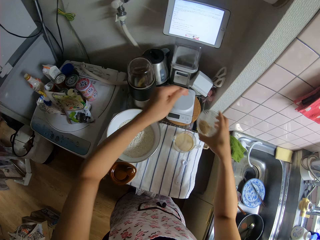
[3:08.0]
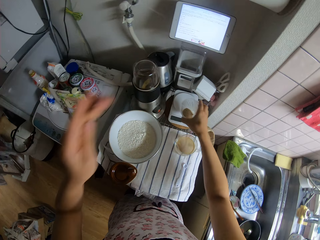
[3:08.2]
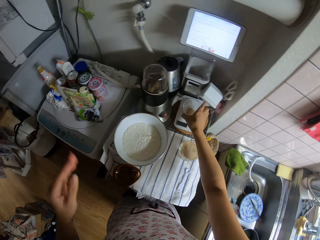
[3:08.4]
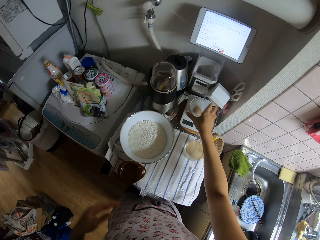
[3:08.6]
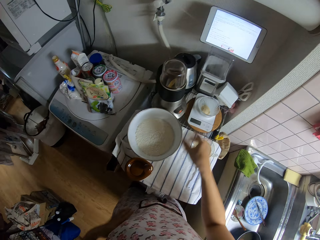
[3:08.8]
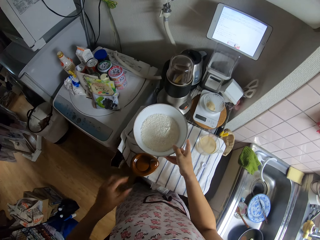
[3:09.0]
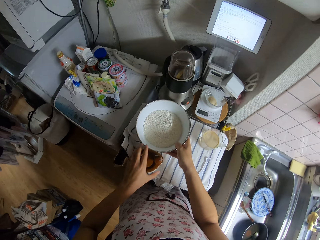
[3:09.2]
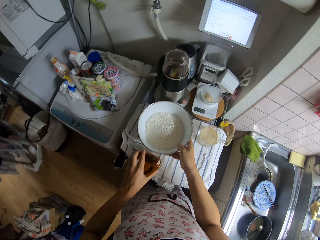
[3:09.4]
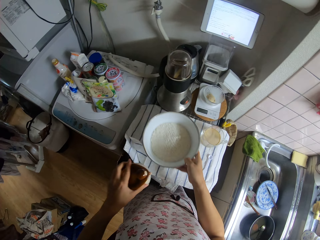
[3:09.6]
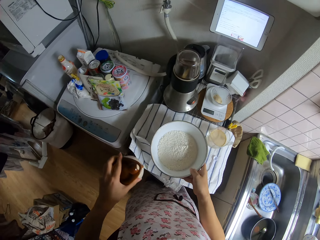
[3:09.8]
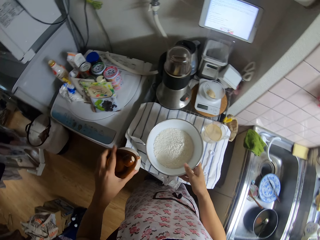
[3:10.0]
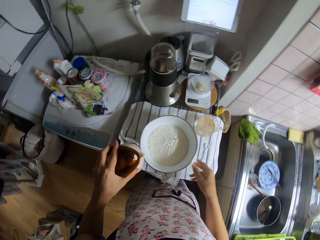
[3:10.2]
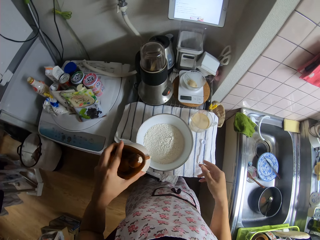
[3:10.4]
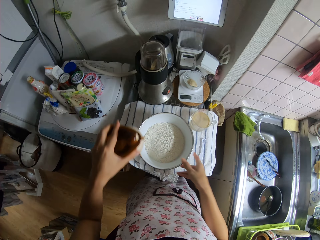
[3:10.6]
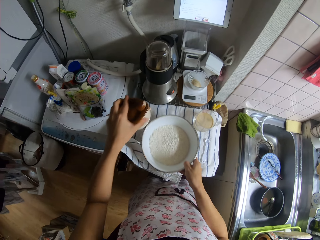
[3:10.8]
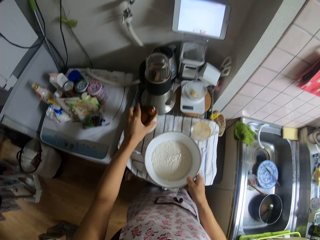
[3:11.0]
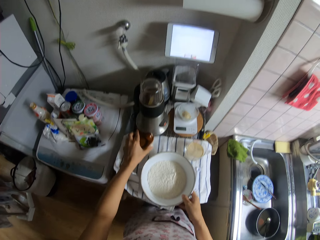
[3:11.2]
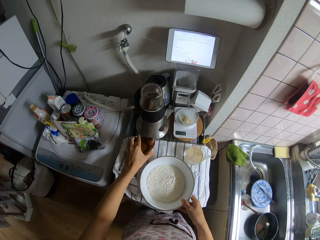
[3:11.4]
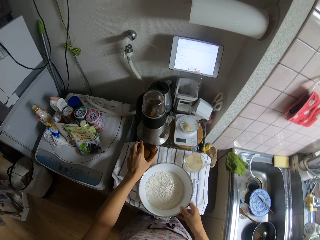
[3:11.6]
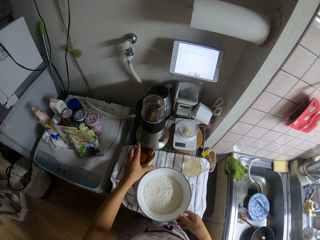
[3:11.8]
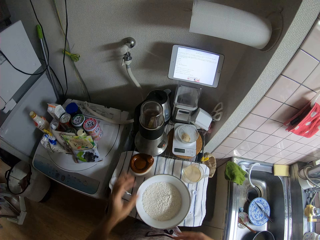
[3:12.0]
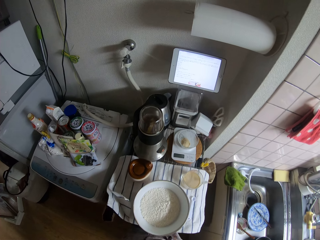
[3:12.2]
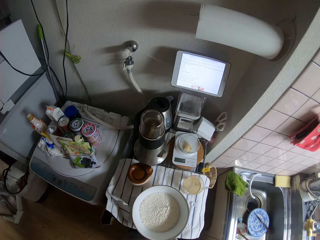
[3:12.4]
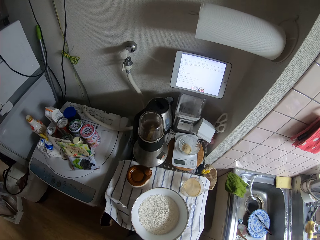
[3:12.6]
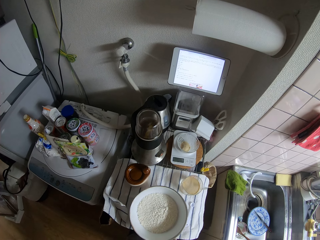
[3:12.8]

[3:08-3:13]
The camera wearer puts the sesame powder in her right hand on the weighing balance. She adjusts the flour bowl on the table with her right hand. She picks up the sugar bowl with her left hand. She adjusts the flour bowl on the table with her right hand. She puts the sugar bowl in her left hand on the table.

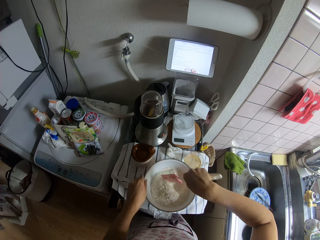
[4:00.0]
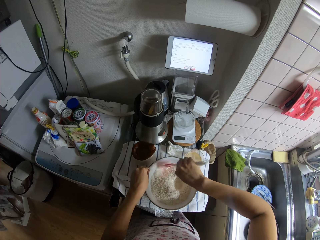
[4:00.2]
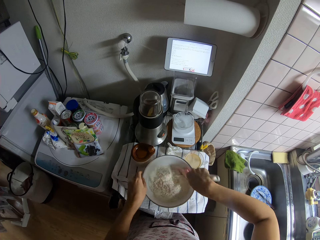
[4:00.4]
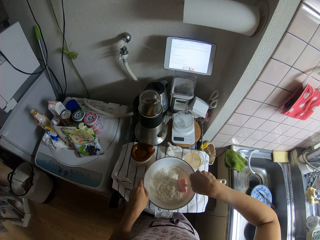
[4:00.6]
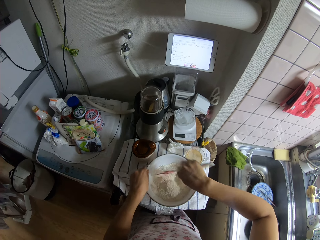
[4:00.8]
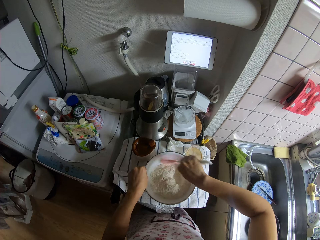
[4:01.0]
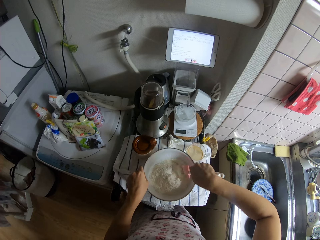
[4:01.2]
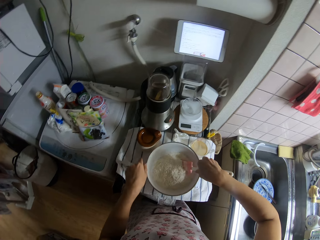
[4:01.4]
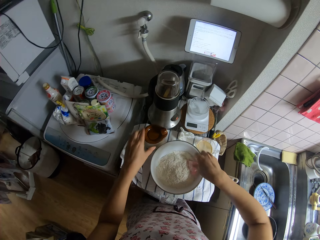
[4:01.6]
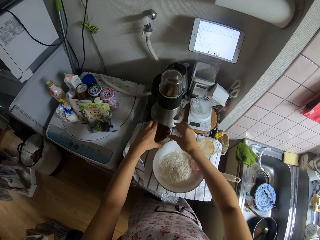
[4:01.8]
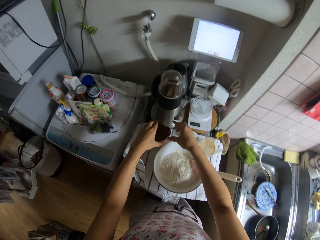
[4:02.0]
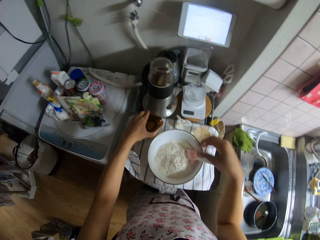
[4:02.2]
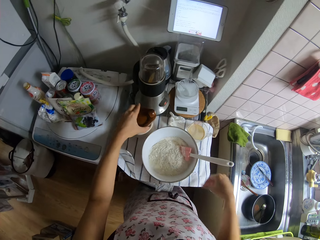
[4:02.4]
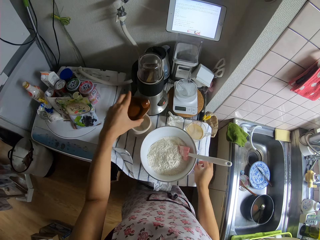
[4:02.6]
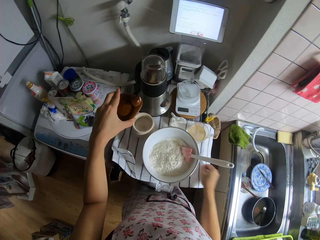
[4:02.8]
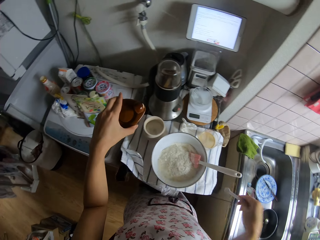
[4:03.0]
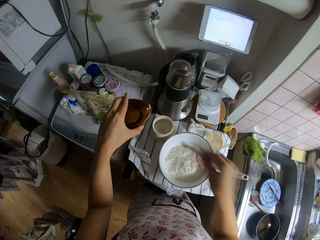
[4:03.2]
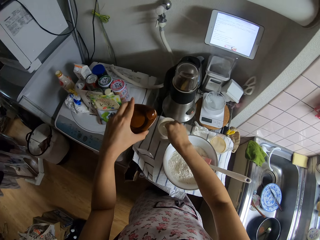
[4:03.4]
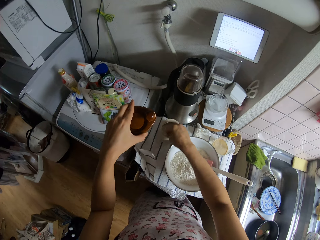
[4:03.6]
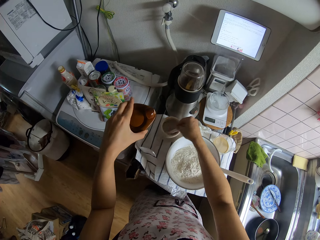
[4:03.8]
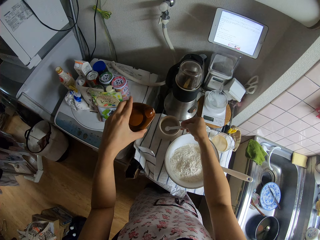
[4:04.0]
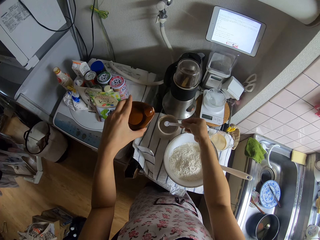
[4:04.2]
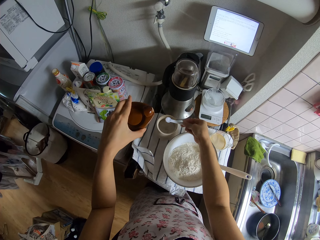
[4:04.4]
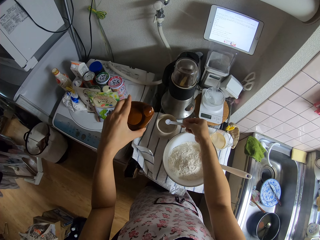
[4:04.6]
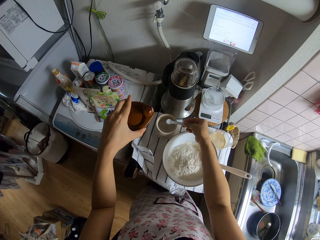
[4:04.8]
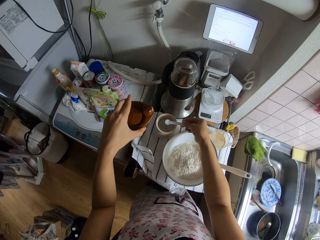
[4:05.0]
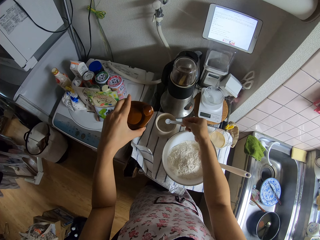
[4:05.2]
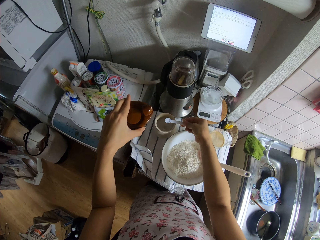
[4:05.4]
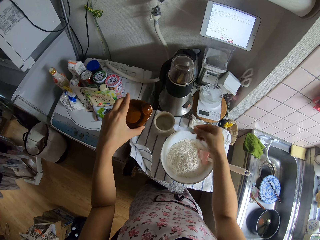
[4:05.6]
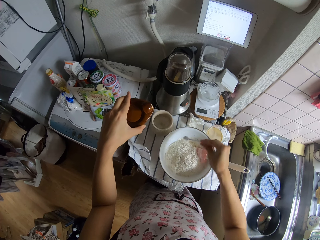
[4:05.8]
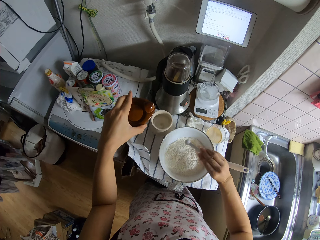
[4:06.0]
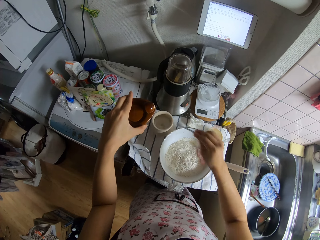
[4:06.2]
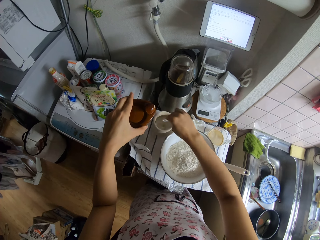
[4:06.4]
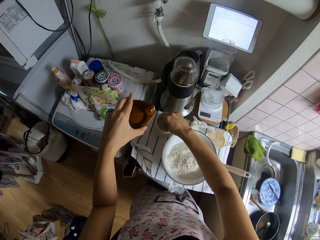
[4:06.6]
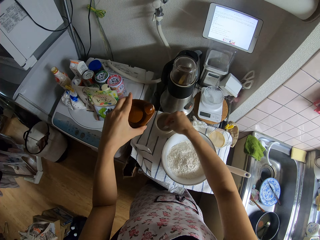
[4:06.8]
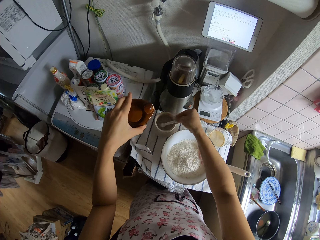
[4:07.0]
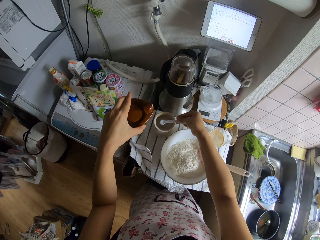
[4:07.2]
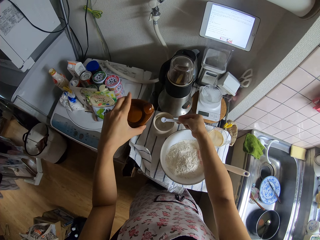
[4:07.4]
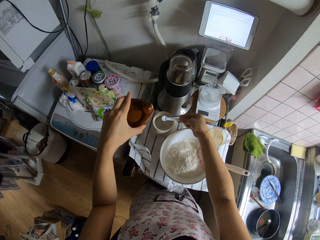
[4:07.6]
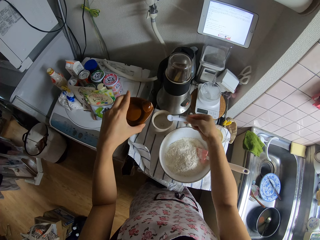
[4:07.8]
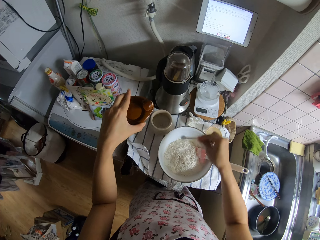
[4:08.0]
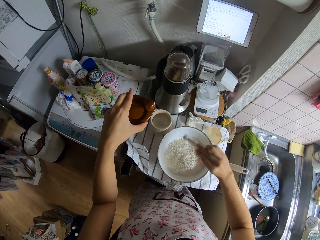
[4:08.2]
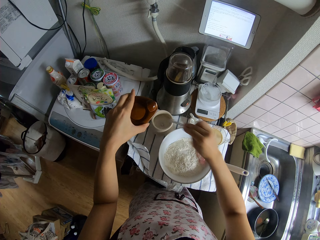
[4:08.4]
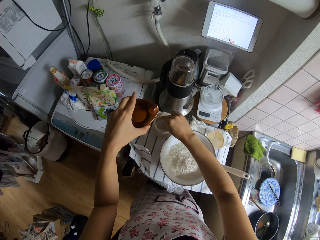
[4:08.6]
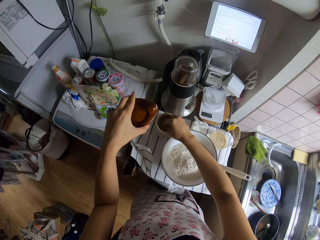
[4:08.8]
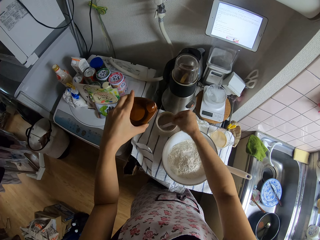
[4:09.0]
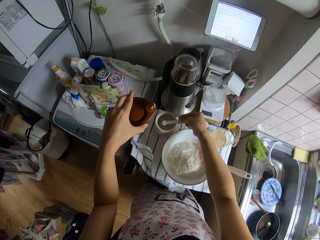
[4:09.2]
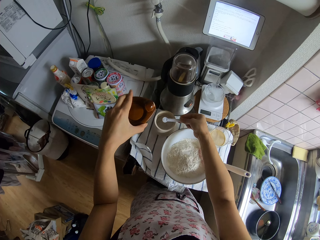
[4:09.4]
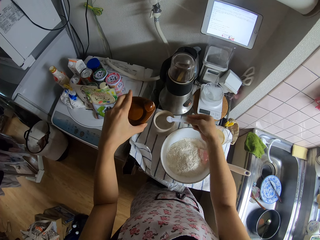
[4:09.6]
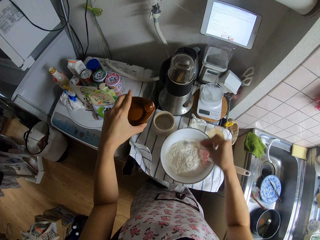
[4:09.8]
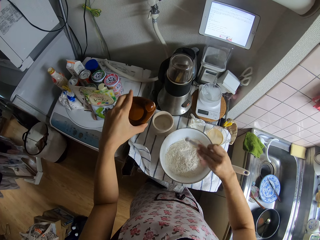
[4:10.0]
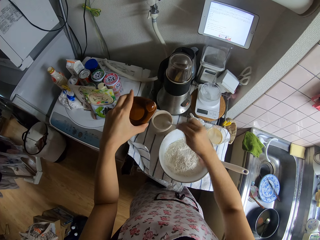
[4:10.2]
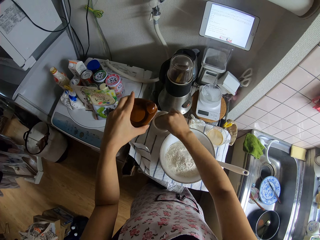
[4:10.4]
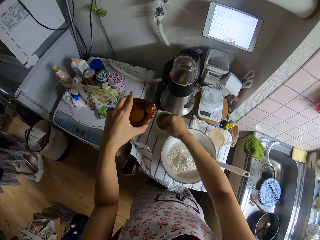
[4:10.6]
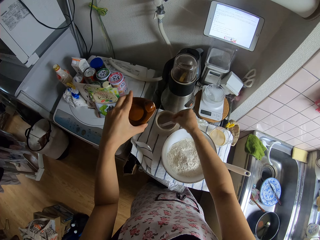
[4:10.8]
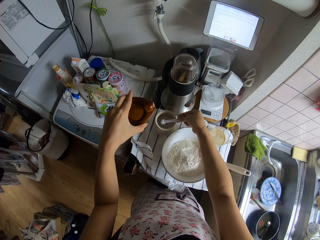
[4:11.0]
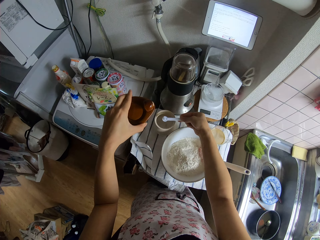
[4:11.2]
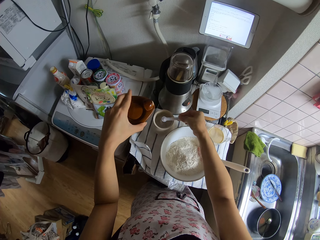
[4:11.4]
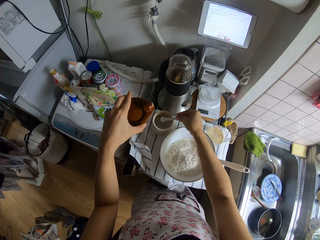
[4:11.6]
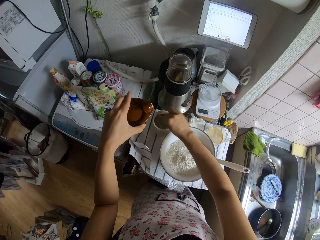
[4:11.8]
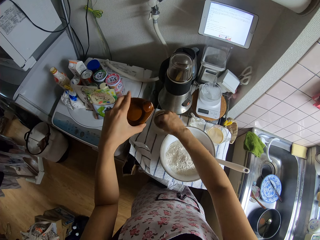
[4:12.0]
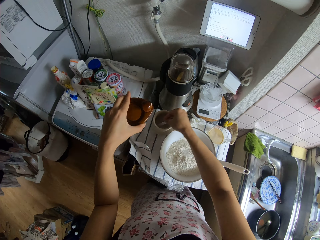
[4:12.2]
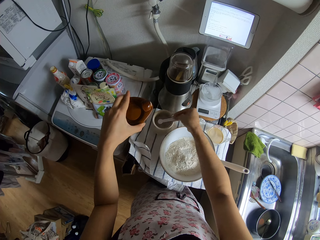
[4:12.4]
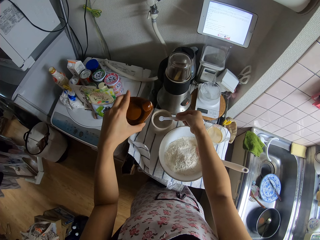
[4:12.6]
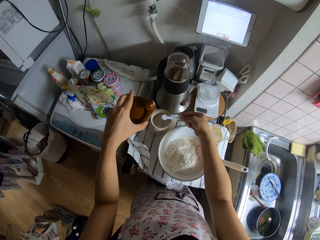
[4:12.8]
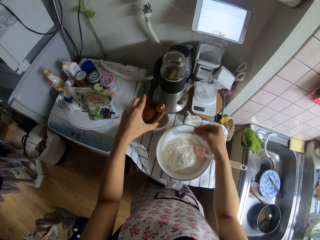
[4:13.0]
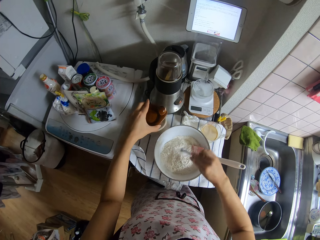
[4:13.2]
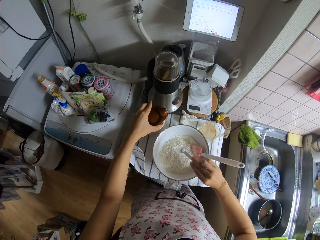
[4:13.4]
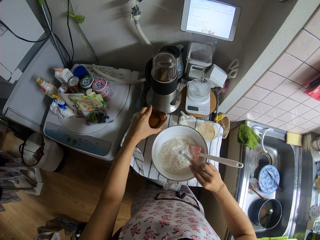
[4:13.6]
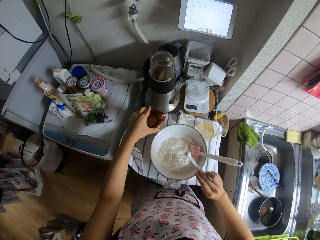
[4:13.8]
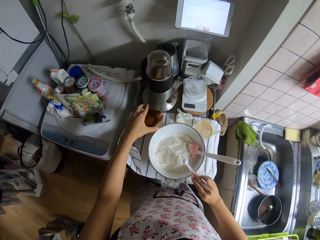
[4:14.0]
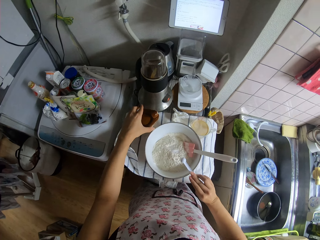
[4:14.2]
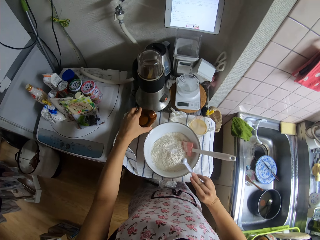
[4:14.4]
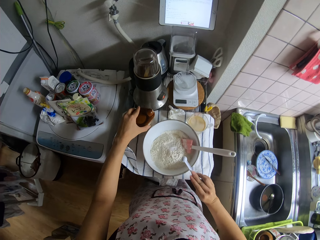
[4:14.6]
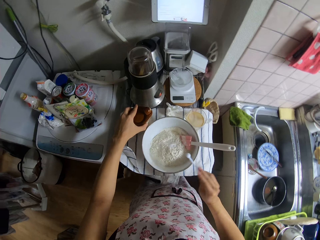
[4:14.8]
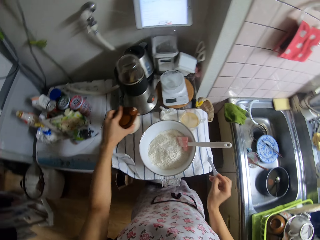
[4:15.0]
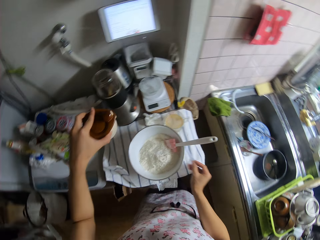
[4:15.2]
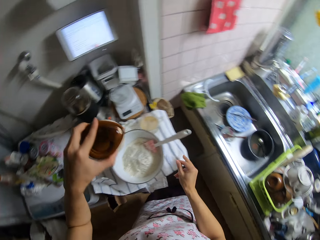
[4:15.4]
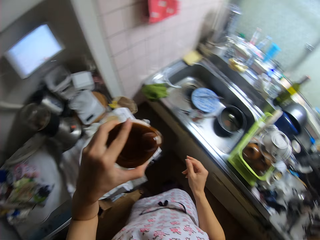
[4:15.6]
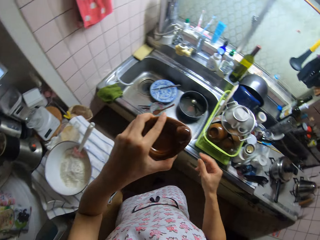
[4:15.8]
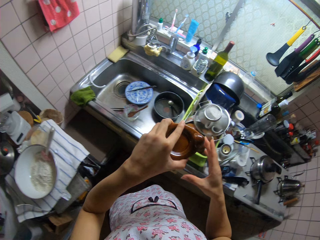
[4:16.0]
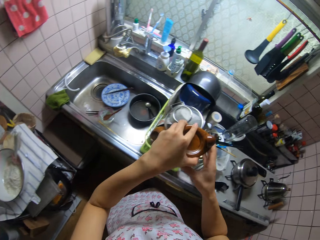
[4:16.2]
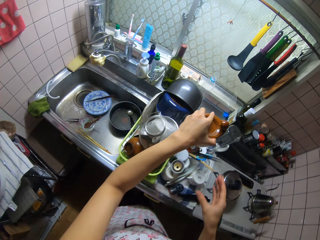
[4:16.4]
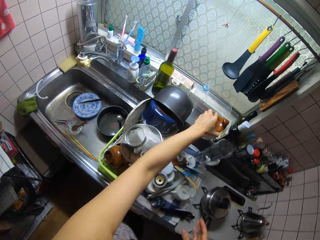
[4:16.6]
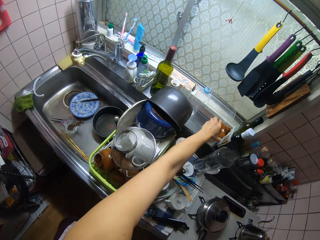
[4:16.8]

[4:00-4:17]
The camera wearer adjusts a bowl on a table. She lifts the lid of the sugar bowl with her left hand. She picks up the scoop or measuring spoon on the table with her right hand. She scoops sugar from the sugar bowl with the scoop in her right hand. She pours the sugar in the flour bowl. She scoops sugar from the sugar bowl with the scoop in her right hand. She pours the sugar in the flour bowl. She scoops sugar from the sugar bowl with the scoop in her right hand. She pours the sugar in the flour bowl. She scoops sugar from the sugar bowl with the scoop in her right hand. She pours the sugar in the flour bowl. She covers the sugar bowl with its lid. She taps the measuring spoon on a bowl. She picks up the sugar bowl on the table with her left hand. She puts the scoop in her right hand on the table.
